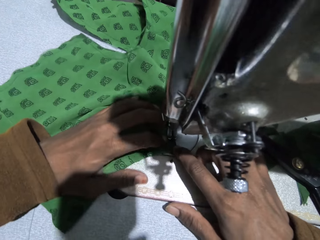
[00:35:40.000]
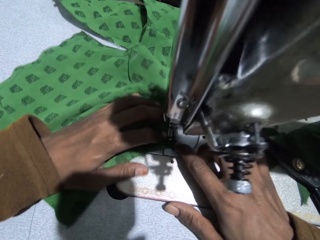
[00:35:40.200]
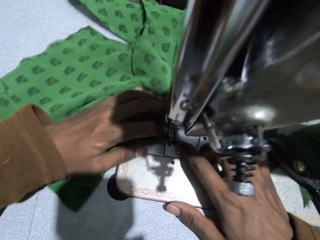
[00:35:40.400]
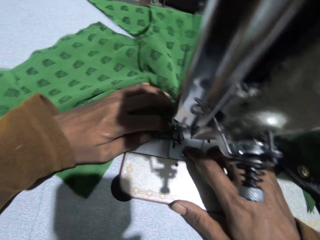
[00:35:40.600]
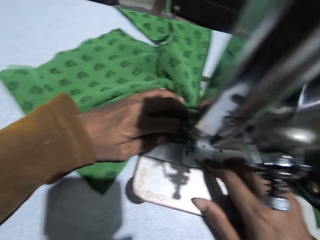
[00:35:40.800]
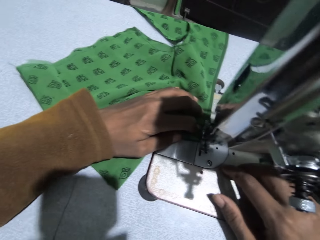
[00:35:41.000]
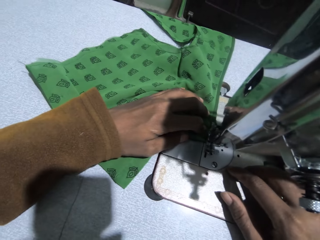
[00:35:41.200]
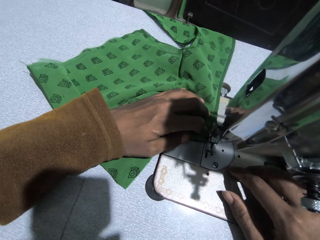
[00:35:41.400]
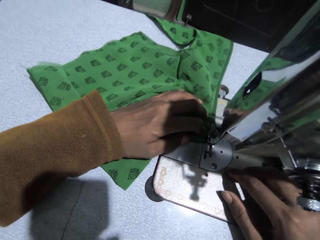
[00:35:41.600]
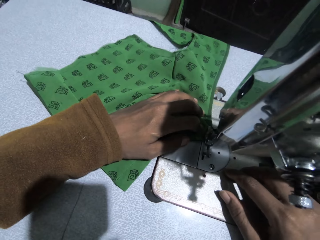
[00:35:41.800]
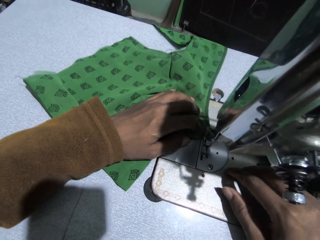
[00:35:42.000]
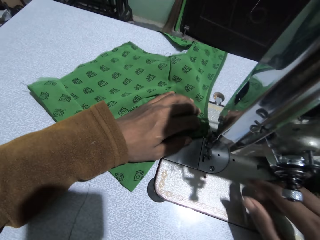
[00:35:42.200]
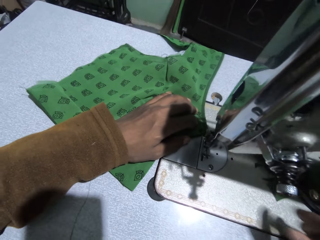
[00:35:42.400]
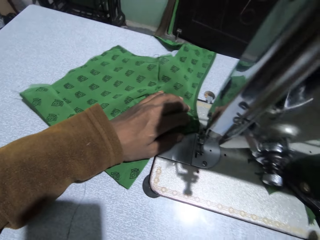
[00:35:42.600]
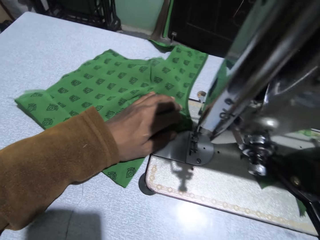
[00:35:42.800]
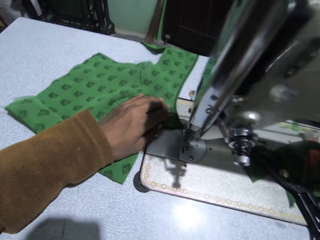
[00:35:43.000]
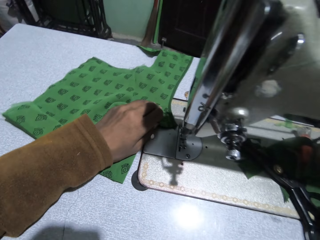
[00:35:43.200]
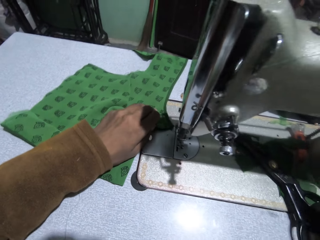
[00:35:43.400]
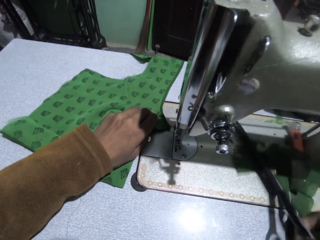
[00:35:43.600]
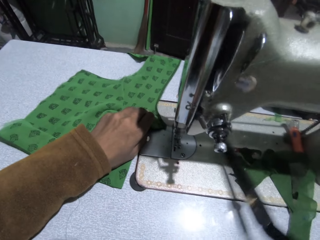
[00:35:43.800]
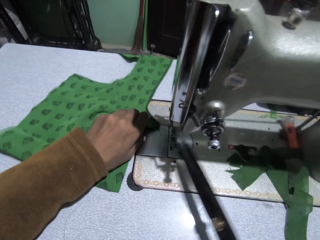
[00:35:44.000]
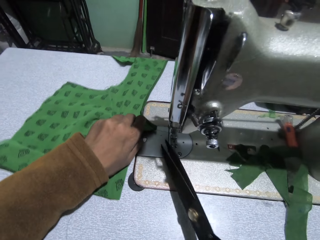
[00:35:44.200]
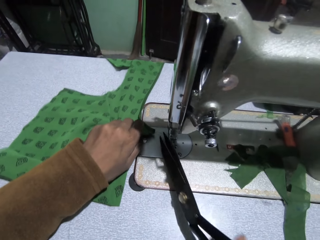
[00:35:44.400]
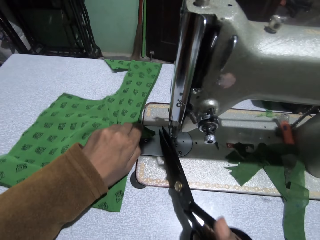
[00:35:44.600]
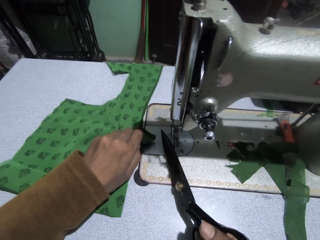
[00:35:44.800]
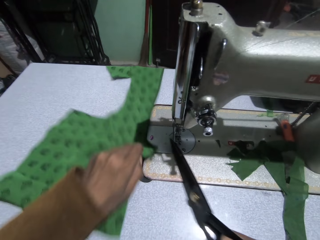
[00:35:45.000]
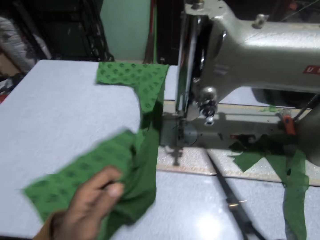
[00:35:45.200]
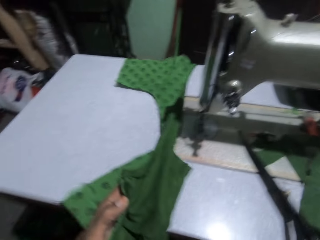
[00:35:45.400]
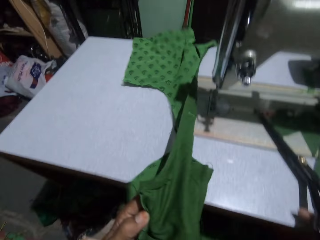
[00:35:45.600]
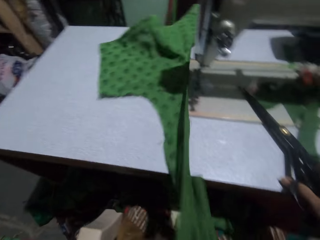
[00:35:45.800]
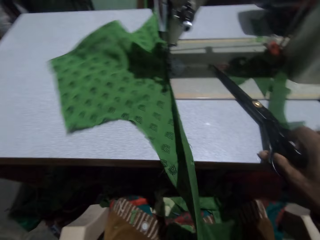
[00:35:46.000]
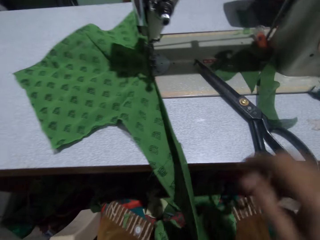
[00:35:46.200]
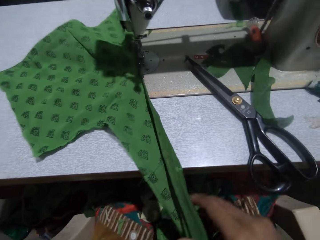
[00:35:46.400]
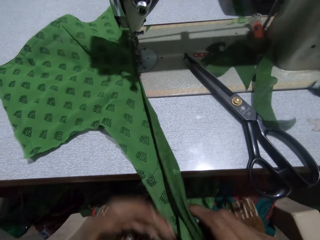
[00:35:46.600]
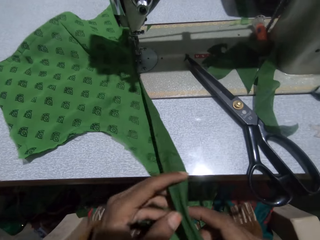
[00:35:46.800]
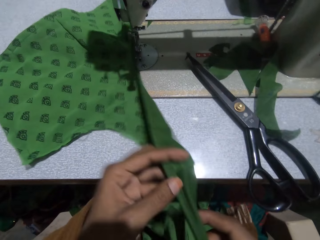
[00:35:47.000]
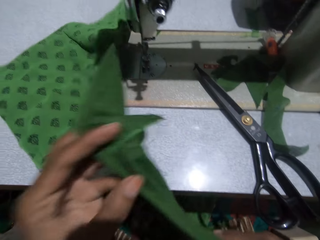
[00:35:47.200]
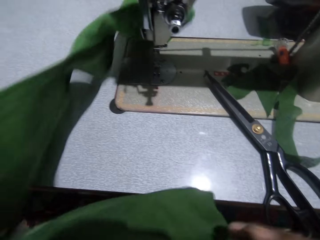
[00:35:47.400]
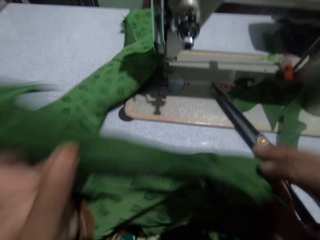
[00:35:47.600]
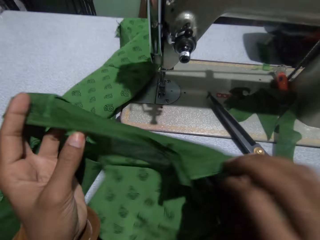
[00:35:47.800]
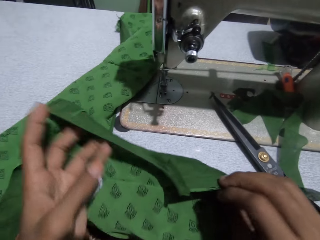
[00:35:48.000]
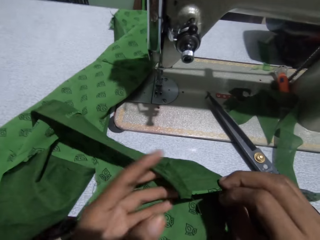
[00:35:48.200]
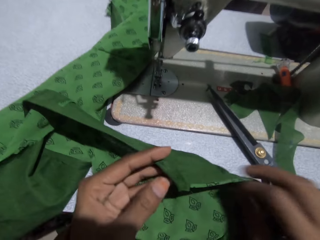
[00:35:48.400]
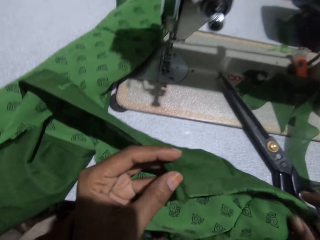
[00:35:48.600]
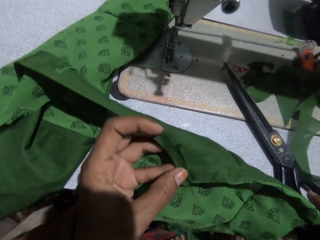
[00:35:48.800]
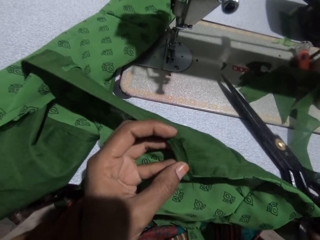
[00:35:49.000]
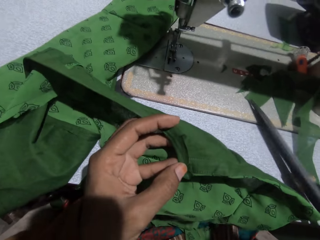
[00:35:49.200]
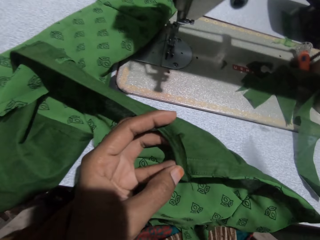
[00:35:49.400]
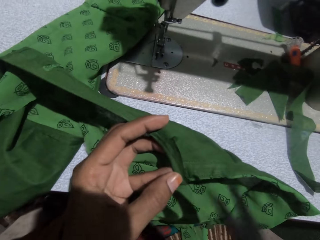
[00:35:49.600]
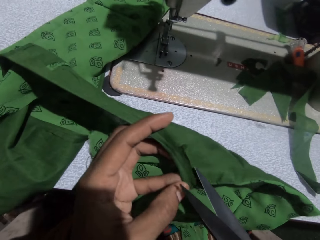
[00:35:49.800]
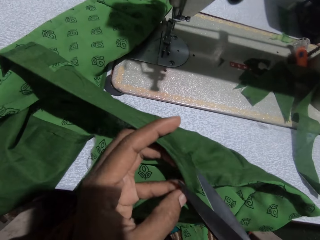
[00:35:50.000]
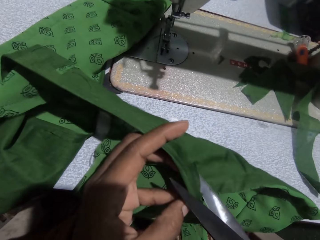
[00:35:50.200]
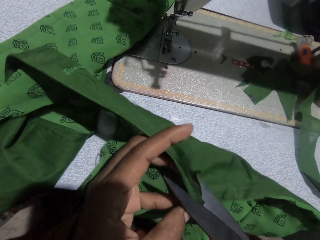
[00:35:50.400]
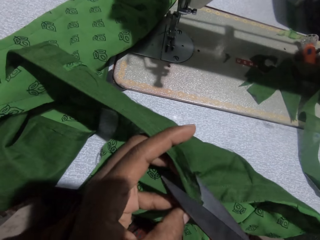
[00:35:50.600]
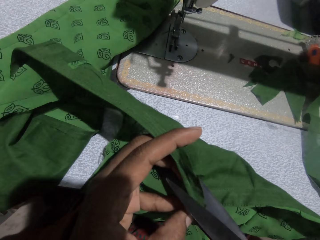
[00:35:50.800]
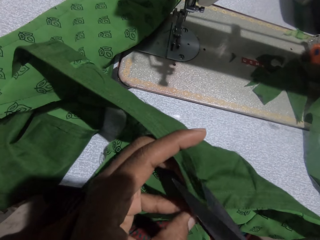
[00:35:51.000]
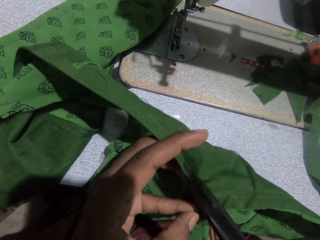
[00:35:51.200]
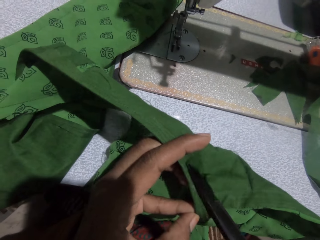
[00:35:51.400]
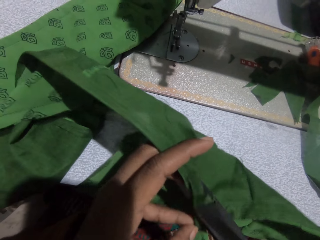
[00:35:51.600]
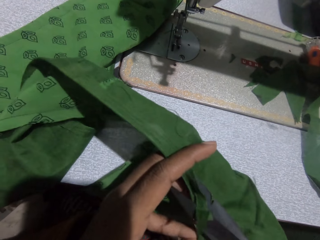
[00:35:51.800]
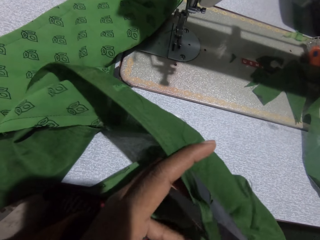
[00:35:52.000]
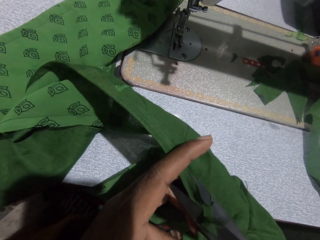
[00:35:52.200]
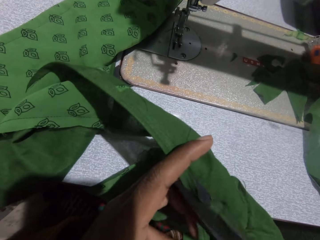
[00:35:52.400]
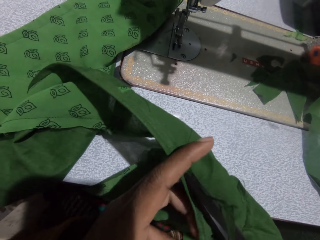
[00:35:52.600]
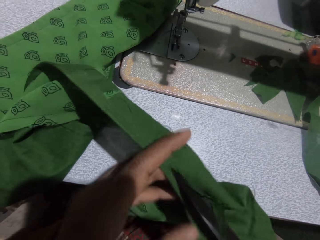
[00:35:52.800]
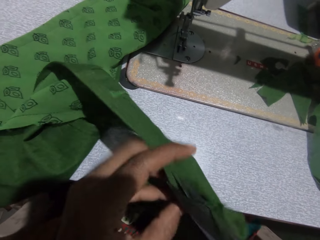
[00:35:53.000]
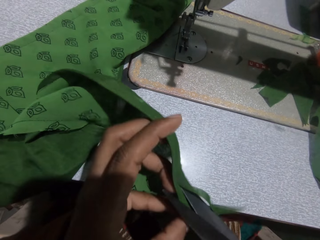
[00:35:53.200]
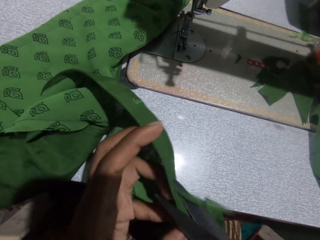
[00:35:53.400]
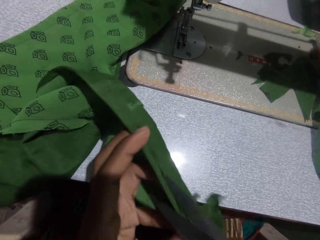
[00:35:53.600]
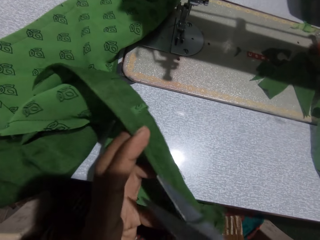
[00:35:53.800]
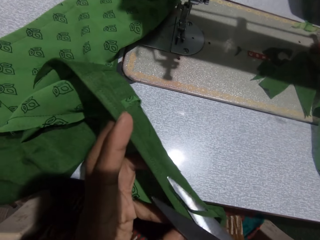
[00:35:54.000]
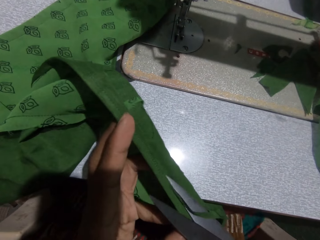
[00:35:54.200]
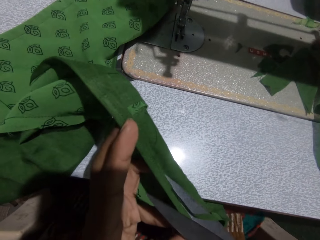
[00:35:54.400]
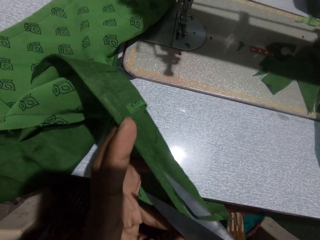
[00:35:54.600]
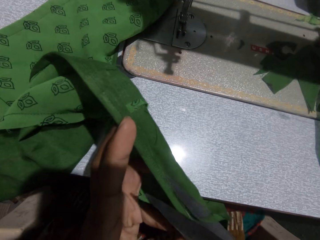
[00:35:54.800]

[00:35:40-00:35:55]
The camera wearer picks the scissors on the sewing machine. She cuts the thread with the scissors. She adjusts the cloth with her left hand. She turns the cloth. She puts the scissors in her right hand on the sewing machine. She adjusts the cloth on the sewing machine. She picks the scissors with her right hand. She trims the cloth with the scissors.

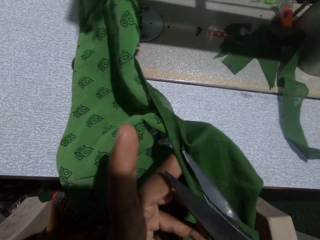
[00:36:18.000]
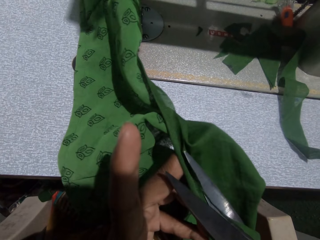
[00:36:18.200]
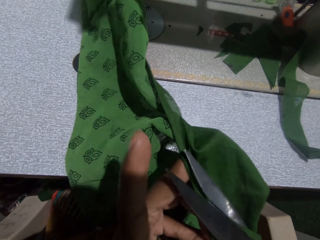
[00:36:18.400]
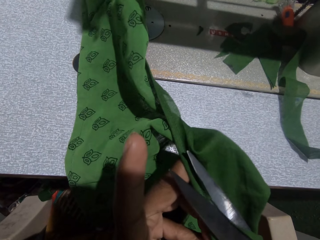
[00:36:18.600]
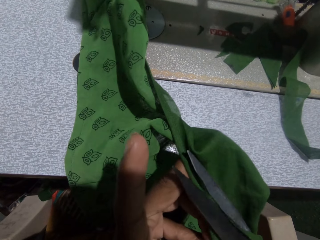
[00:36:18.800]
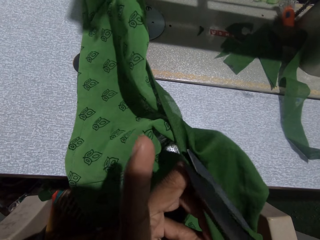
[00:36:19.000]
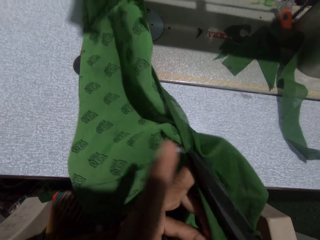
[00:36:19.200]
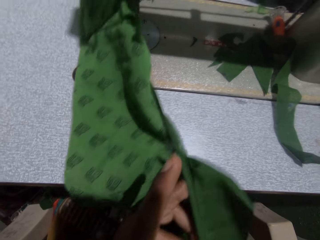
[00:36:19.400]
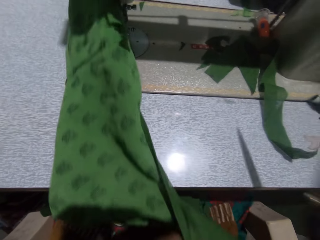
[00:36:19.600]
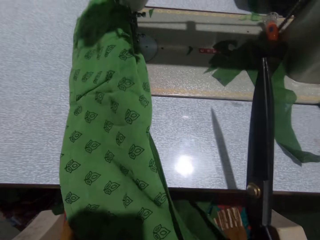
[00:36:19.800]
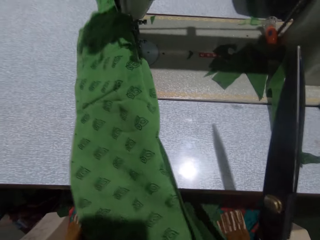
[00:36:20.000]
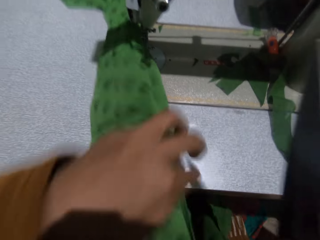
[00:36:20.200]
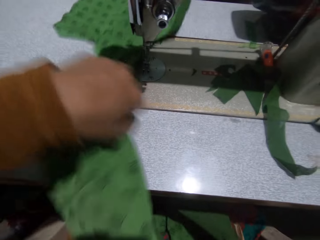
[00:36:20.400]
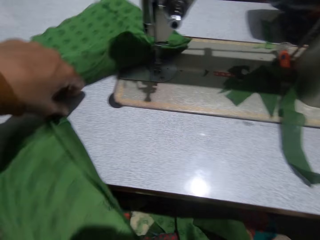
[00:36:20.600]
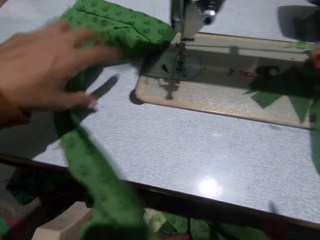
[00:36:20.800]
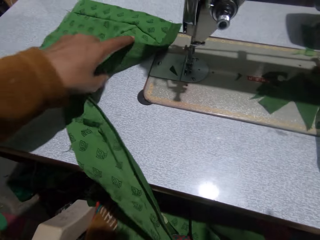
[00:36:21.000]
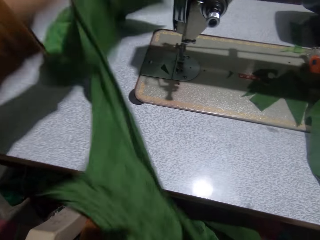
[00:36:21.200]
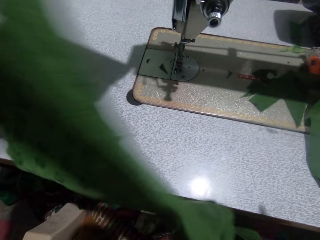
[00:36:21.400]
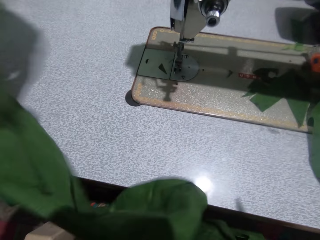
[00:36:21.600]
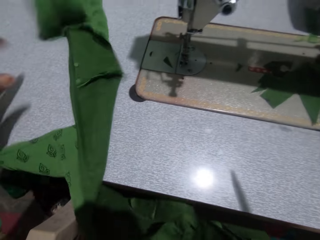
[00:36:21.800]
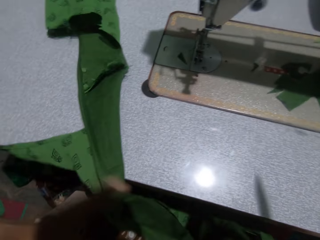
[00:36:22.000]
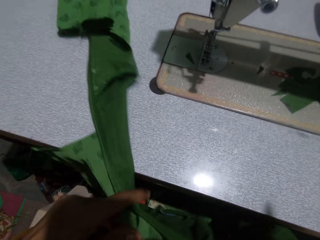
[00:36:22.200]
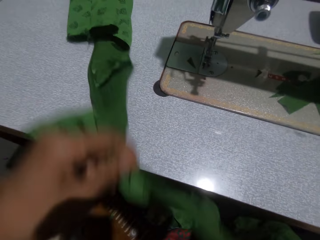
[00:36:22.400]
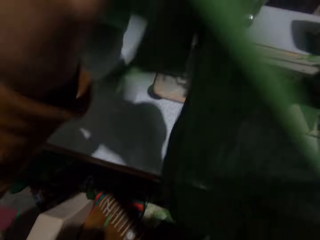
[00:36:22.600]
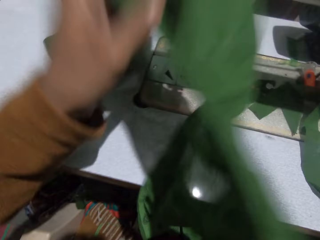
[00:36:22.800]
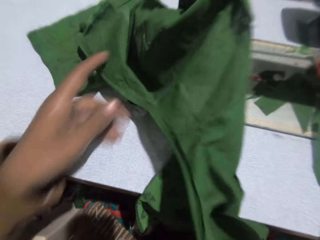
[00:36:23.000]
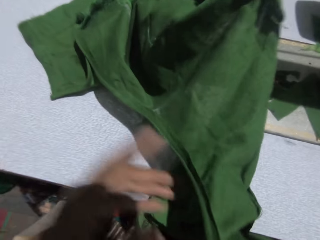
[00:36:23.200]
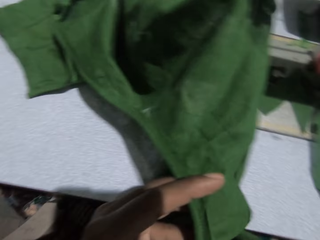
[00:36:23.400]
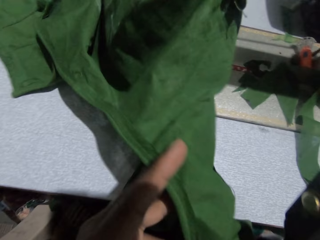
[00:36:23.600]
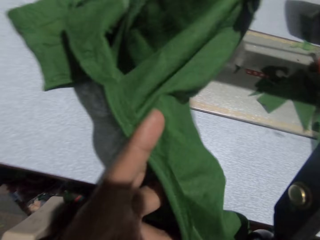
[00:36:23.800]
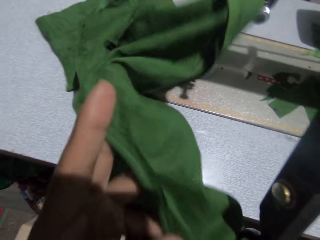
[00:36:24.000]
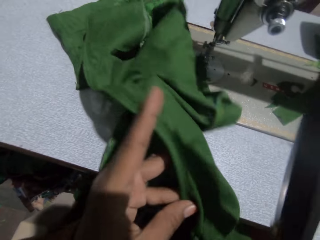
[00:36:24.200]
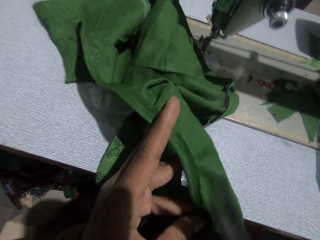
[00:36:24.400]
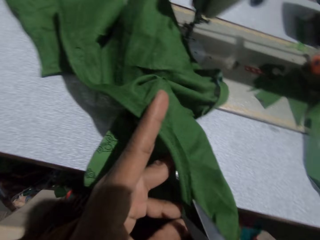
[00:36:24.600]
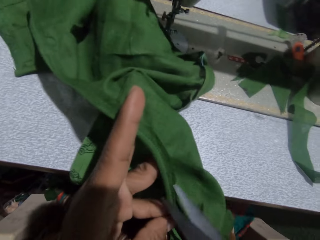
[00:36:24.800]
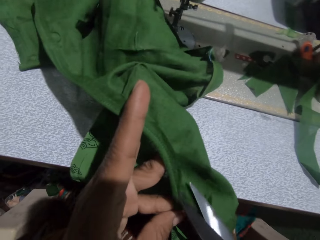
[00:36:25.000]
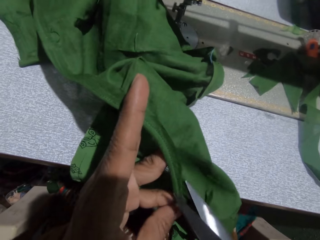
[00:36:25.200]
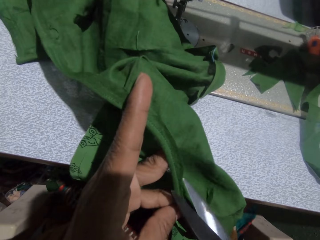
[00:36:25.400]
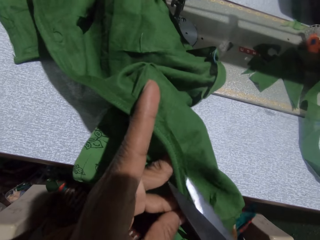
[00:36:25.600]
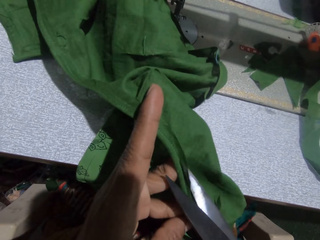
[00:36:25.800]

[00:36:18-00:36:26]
The camera wearer adjusts the cloth with her left hand. She stretches the cloth. She trims the cloth with the scissors in her right hand.
